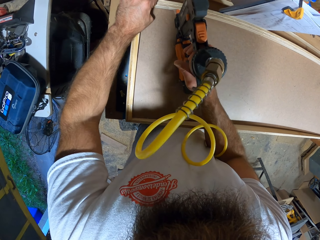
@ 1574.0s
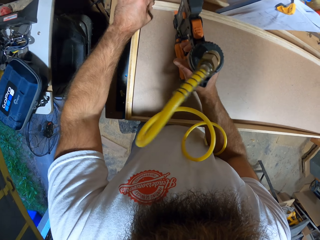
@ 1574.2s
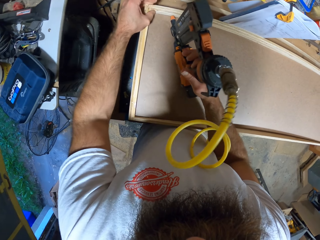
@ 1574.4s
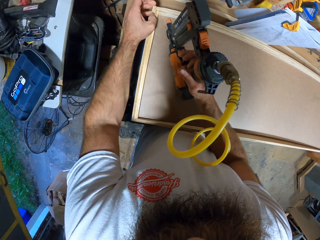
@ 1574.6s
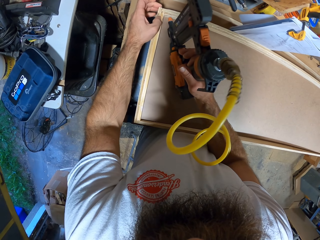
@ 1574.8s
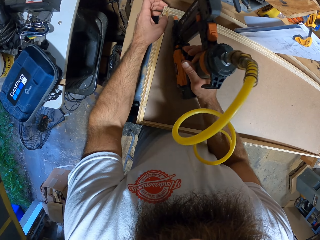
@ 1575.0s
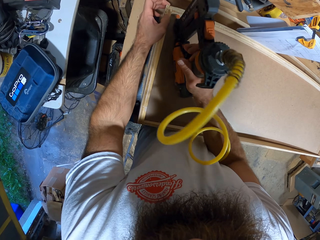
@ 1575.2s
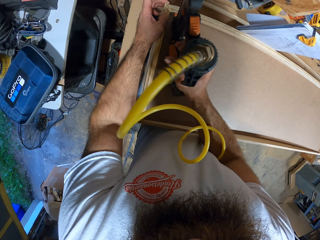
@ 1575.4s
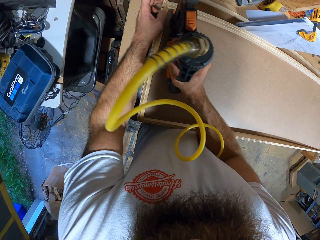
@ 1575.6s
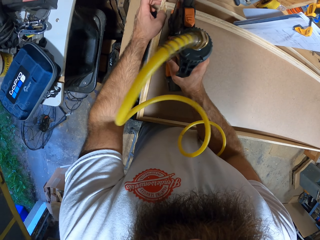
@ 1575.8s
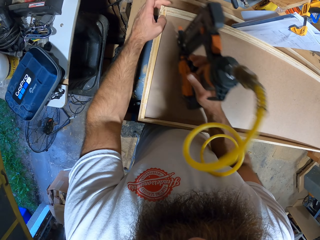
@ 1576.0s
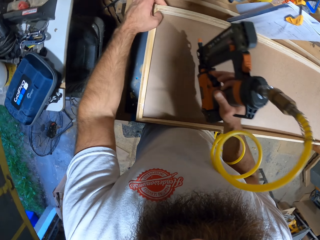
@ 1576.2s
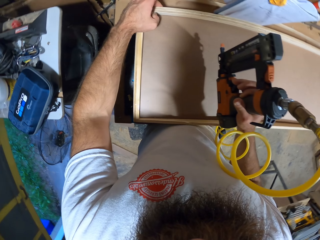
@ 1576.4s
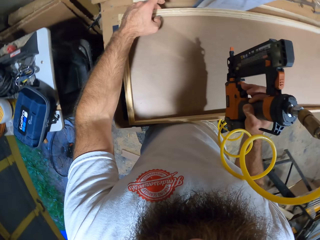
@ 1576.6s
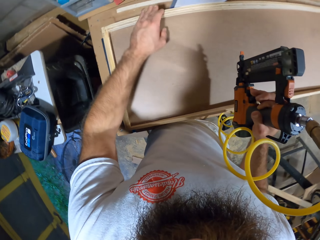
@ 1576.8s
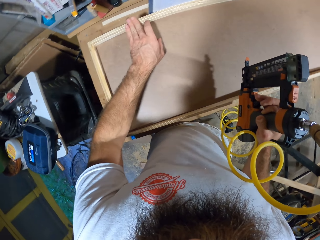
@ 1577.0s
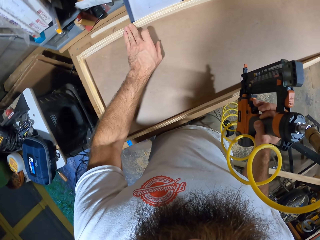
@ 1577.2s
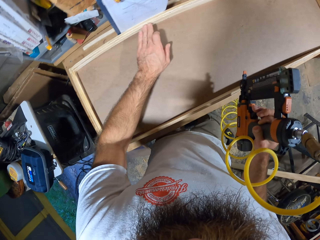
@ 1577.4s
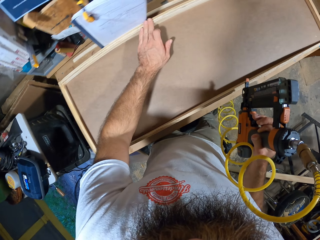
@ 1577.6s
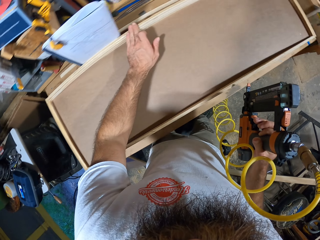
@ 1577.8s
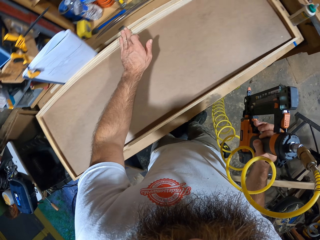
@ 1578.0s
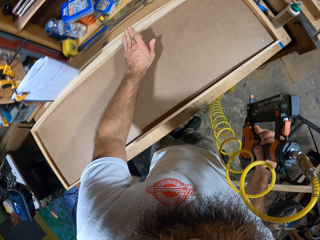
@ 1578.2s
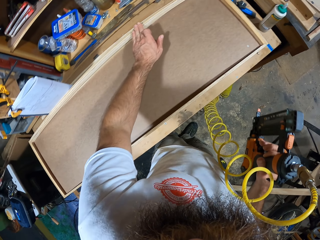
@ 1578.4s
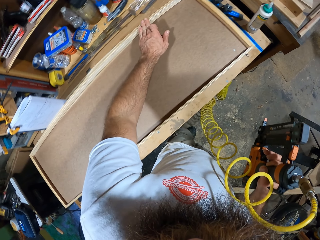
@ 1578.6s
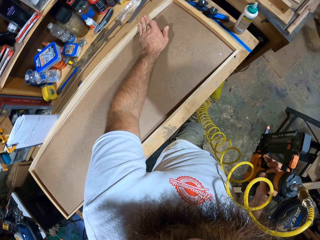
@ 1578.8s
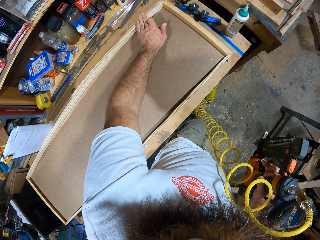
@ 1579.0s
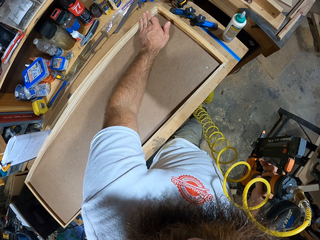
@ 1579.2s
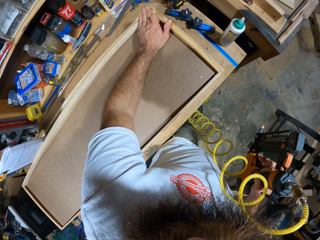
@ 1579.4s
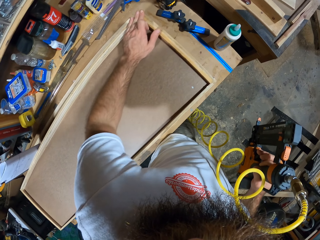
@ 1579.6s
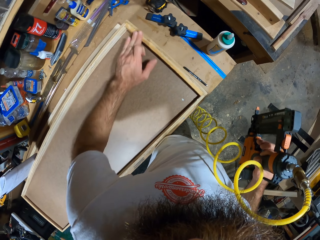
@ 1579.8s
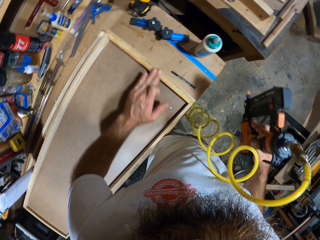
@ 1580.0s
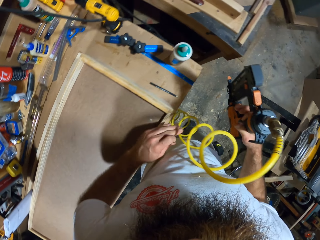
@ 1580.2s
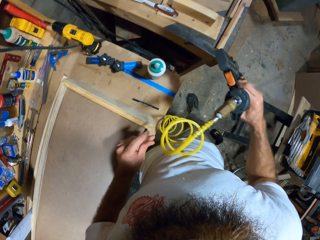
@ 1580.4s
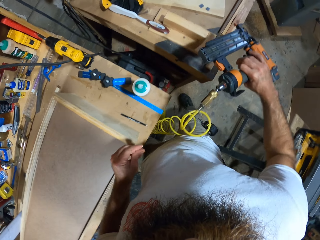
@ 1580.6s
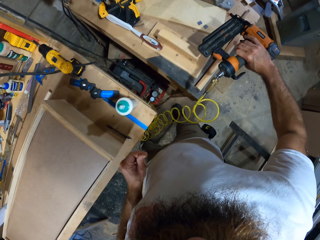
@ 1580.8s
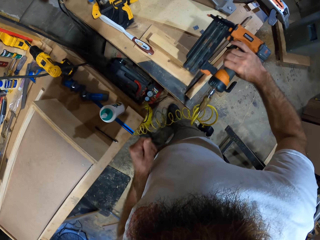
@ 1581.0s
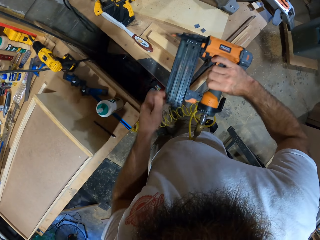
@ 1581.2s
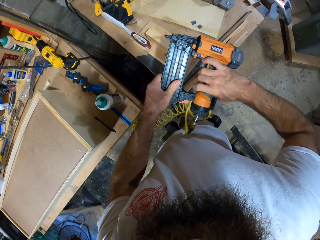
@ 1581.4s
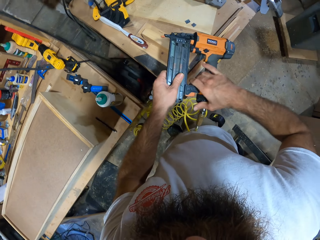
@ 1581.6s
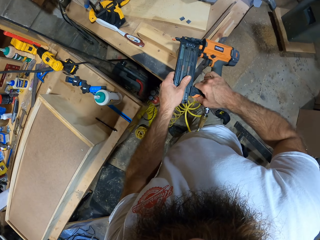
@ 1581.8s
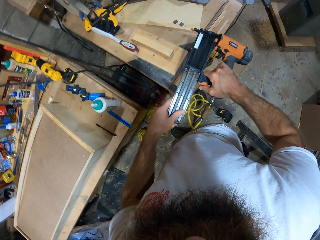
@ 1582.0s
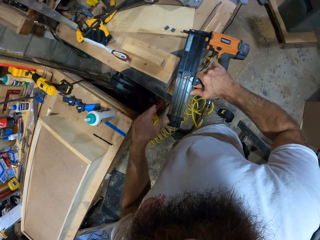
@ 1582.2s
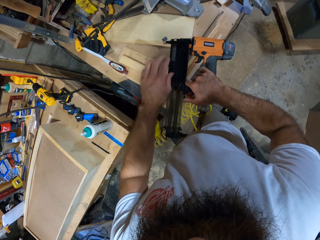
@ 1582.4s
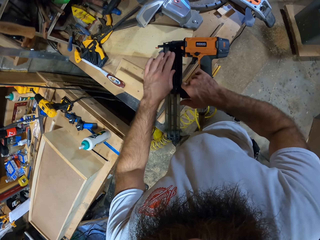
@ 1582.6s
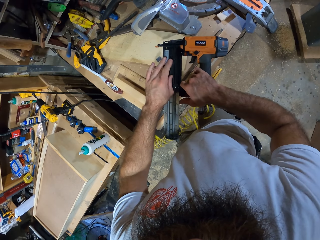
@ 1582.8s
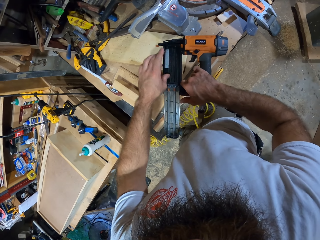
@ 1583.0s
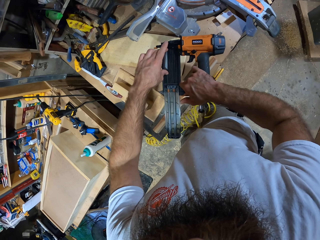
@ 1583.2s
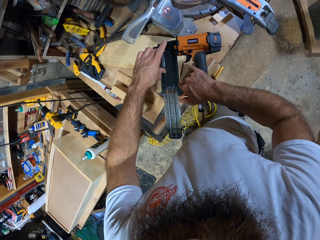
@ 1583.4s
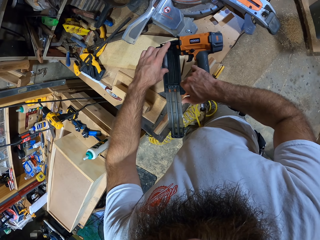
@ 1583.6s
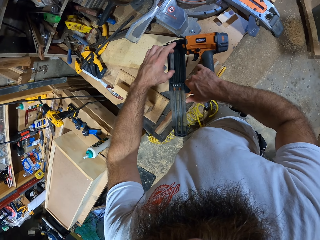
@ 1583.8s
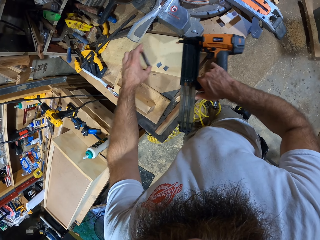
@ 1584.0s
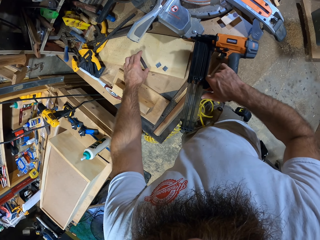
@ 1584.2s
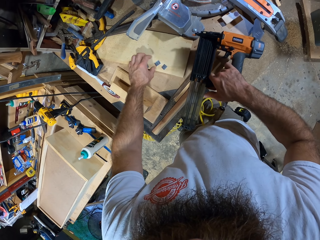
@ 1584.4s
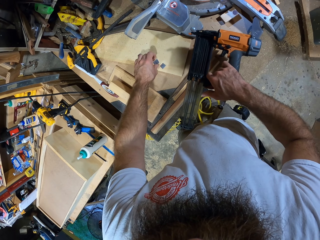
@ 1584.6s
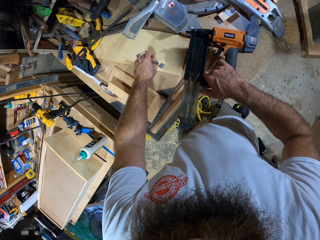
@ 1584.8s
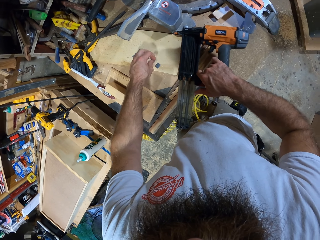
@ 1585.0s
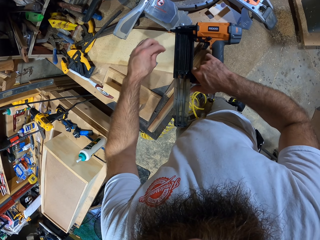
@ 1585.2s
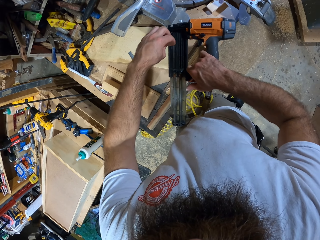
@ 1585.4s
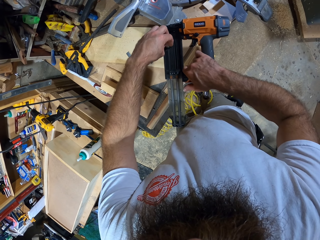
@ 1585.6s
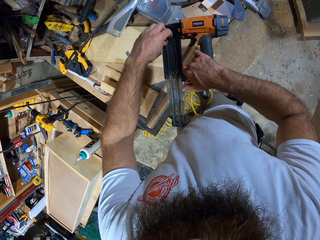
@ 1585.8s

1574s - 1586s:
The camera wearer presses the plywood on the board with his left hand. He feels the wood with his left hand. He opens the nail gun in his right hand with his left hand. He moves the drive pin in the nail gun with his left hand. He picks the drive pin from the nail gun with his left hand. He drops the drive pin on the workshop table with his left hand. He picks the drive pin from the table with his left hand. He fixes the drive pin in the nail gun in his right hand with his left hand.
